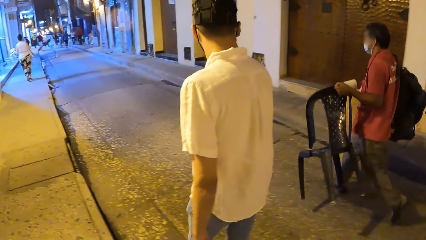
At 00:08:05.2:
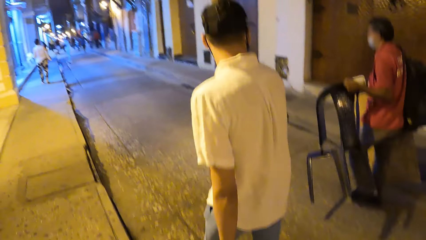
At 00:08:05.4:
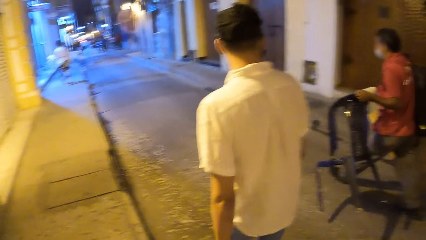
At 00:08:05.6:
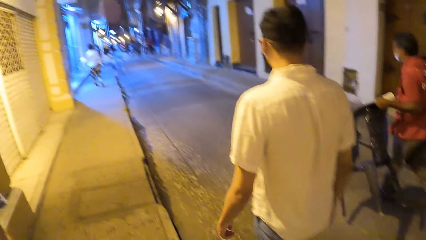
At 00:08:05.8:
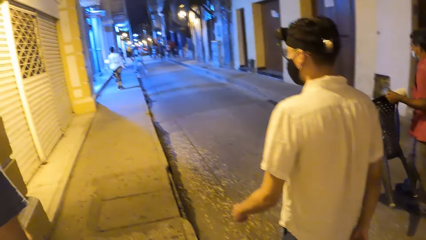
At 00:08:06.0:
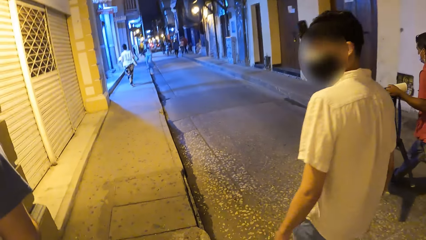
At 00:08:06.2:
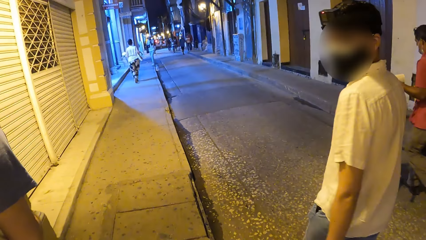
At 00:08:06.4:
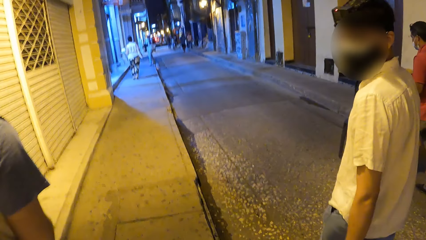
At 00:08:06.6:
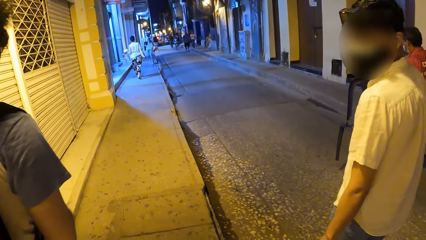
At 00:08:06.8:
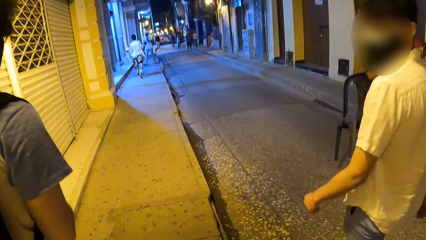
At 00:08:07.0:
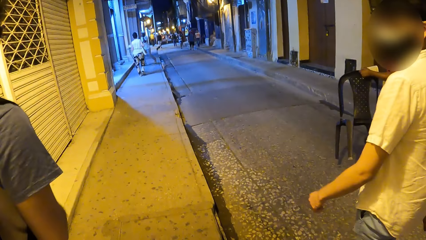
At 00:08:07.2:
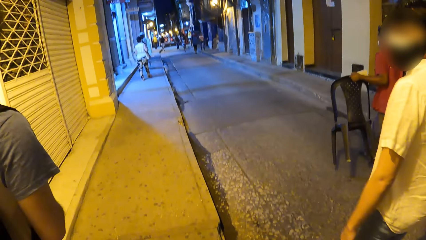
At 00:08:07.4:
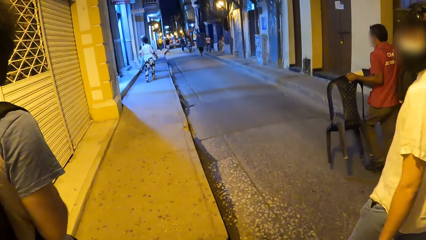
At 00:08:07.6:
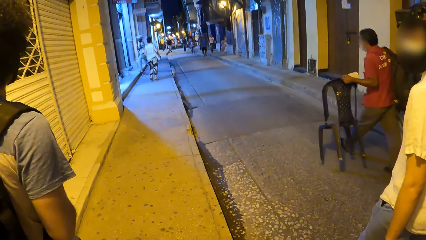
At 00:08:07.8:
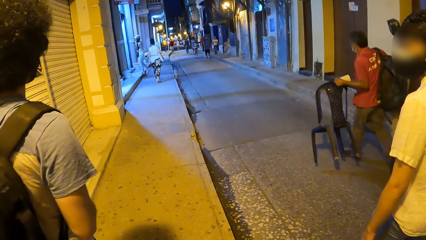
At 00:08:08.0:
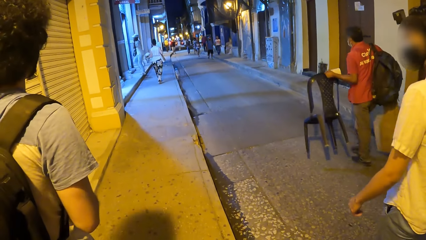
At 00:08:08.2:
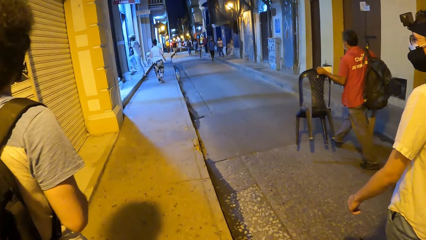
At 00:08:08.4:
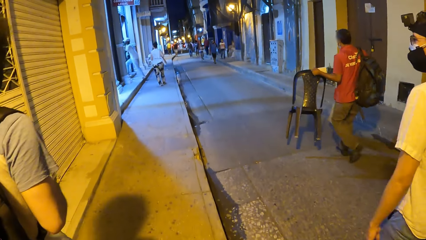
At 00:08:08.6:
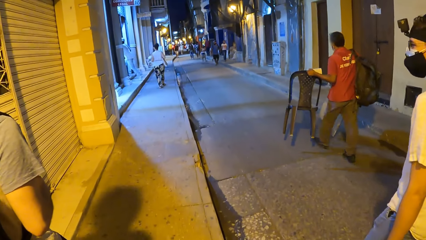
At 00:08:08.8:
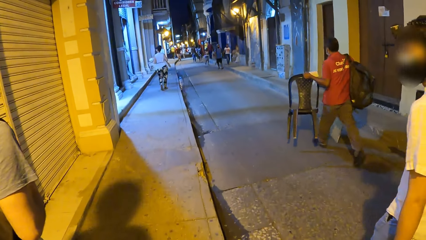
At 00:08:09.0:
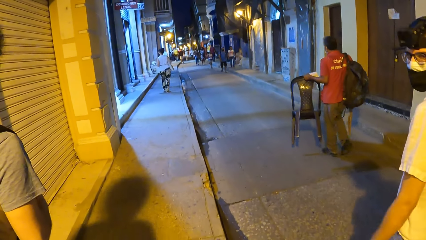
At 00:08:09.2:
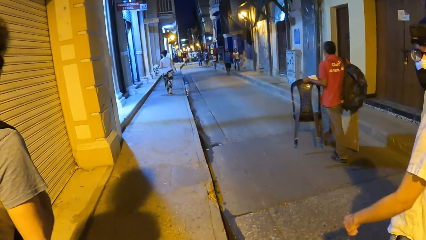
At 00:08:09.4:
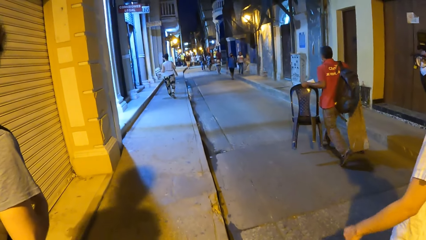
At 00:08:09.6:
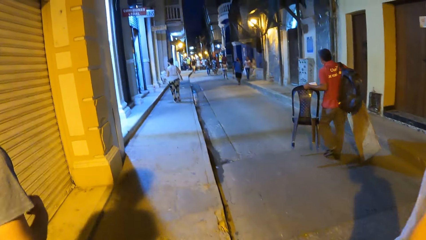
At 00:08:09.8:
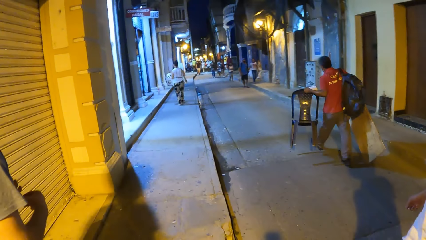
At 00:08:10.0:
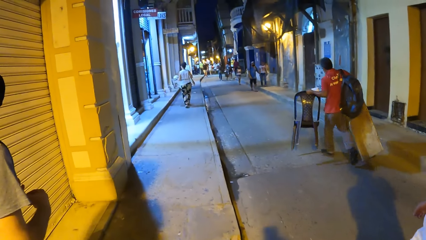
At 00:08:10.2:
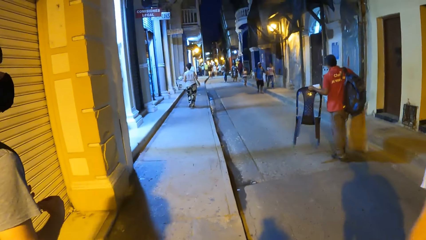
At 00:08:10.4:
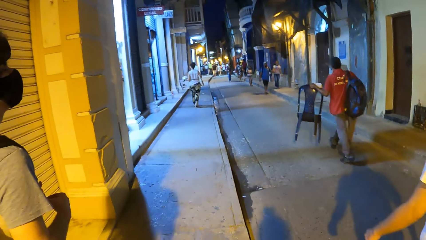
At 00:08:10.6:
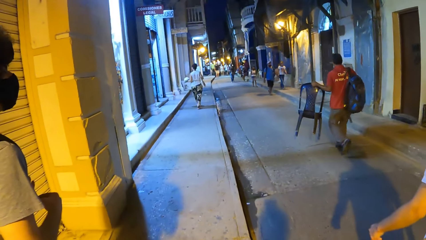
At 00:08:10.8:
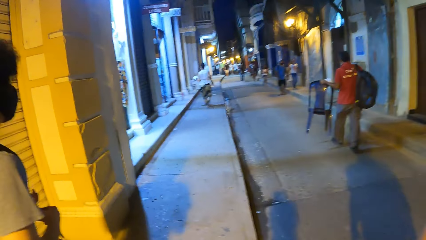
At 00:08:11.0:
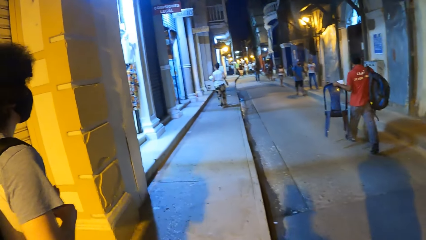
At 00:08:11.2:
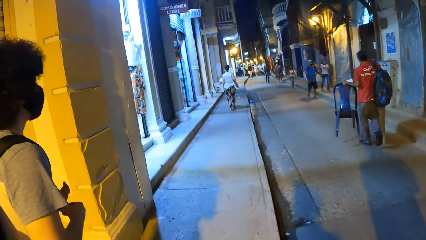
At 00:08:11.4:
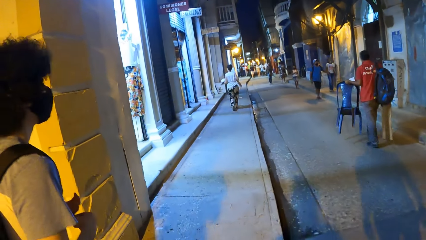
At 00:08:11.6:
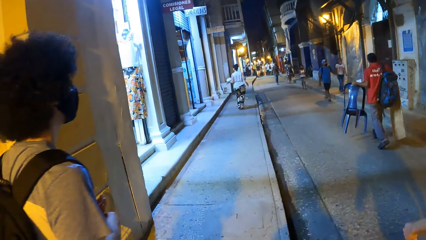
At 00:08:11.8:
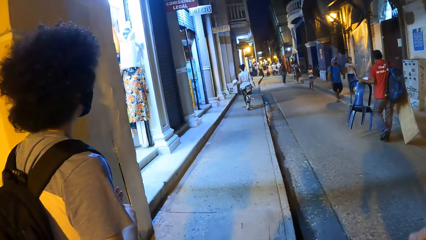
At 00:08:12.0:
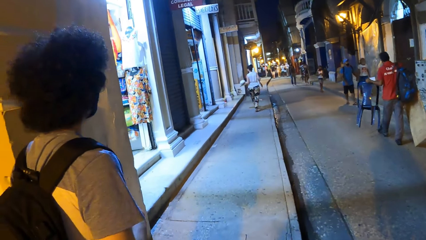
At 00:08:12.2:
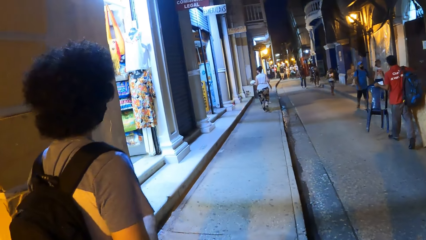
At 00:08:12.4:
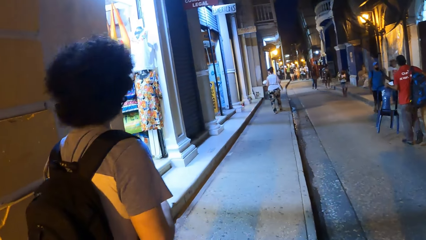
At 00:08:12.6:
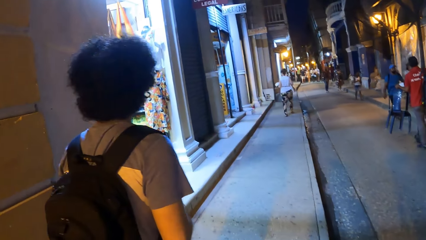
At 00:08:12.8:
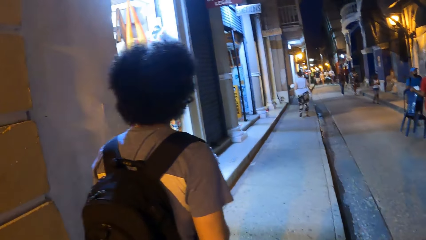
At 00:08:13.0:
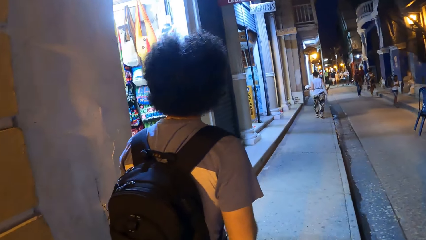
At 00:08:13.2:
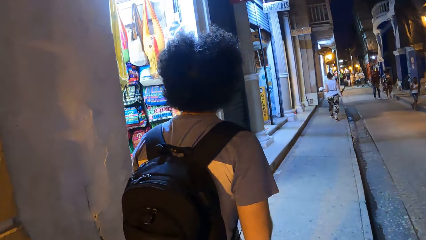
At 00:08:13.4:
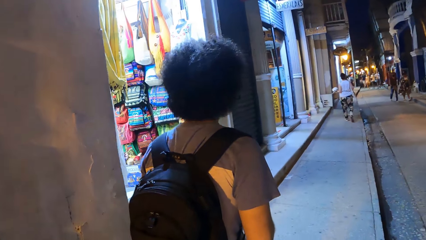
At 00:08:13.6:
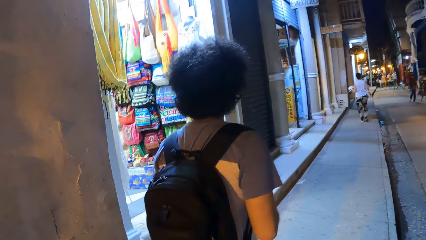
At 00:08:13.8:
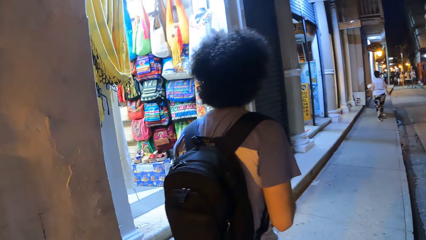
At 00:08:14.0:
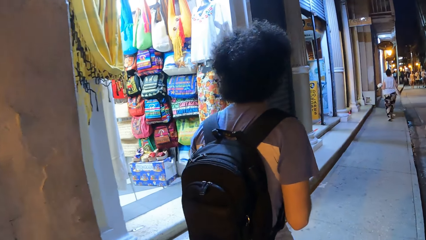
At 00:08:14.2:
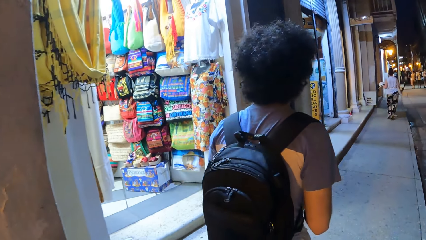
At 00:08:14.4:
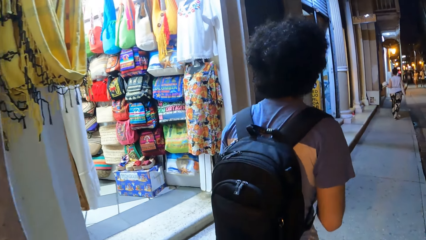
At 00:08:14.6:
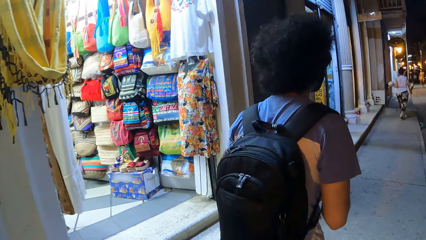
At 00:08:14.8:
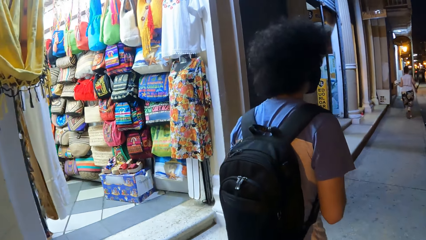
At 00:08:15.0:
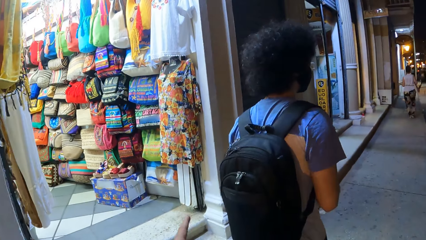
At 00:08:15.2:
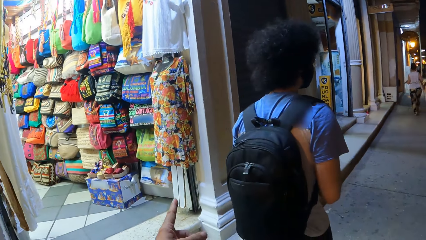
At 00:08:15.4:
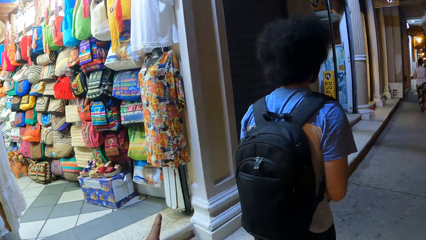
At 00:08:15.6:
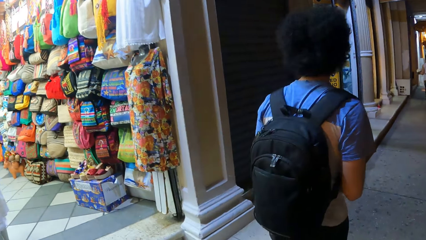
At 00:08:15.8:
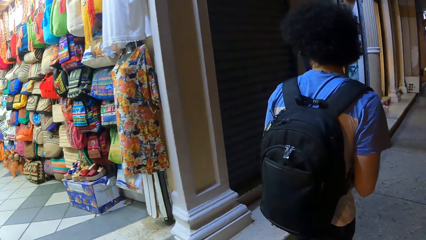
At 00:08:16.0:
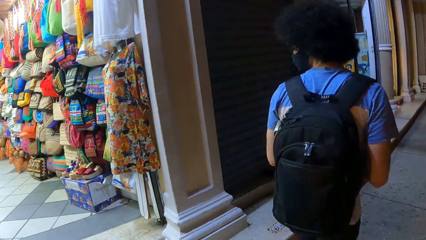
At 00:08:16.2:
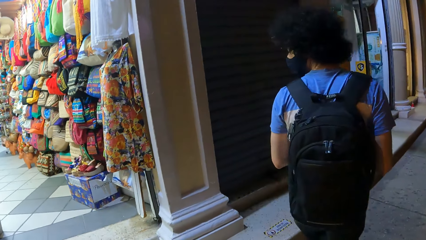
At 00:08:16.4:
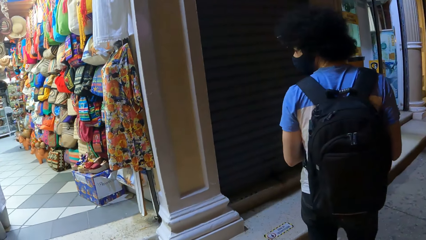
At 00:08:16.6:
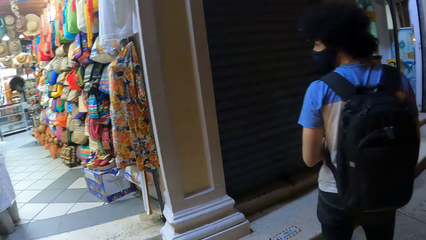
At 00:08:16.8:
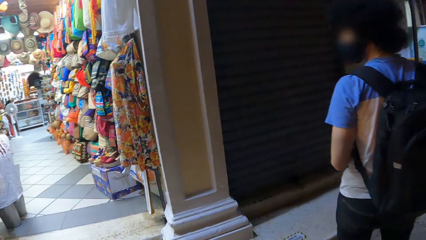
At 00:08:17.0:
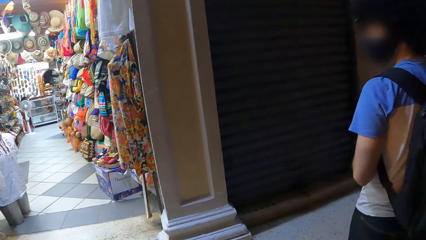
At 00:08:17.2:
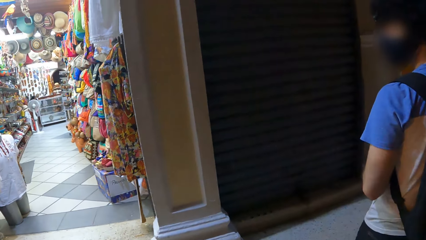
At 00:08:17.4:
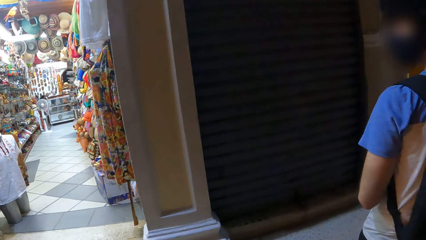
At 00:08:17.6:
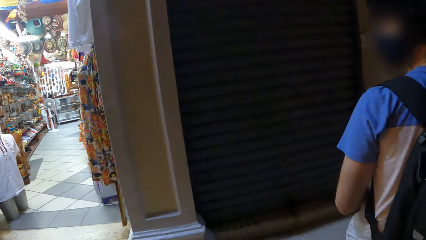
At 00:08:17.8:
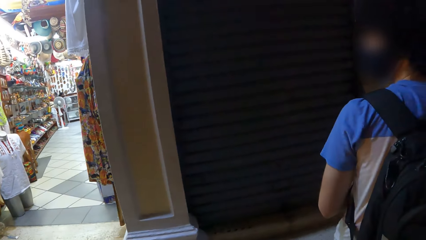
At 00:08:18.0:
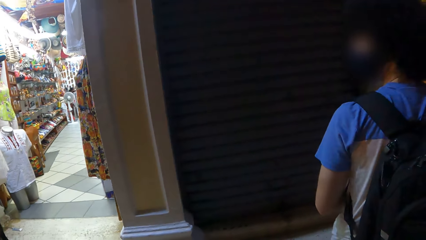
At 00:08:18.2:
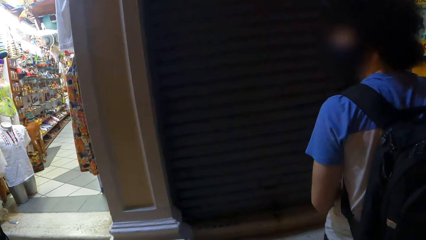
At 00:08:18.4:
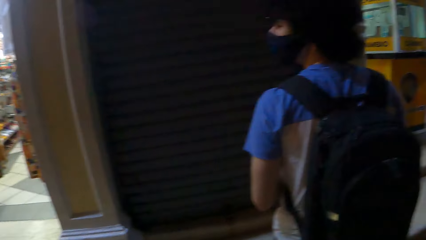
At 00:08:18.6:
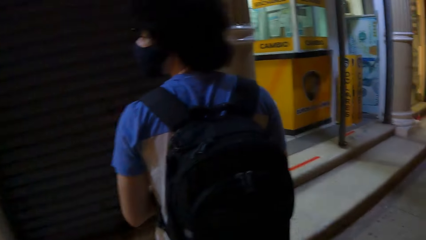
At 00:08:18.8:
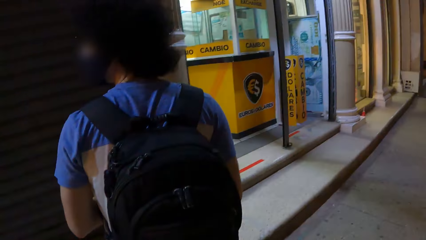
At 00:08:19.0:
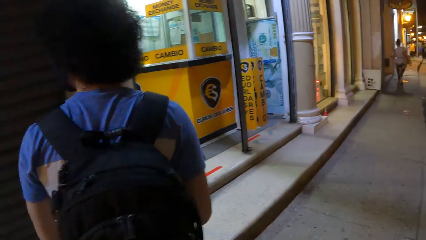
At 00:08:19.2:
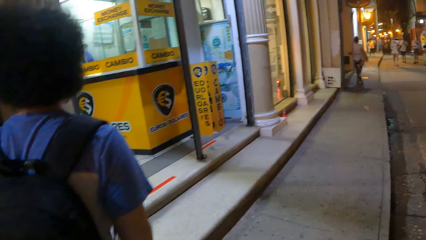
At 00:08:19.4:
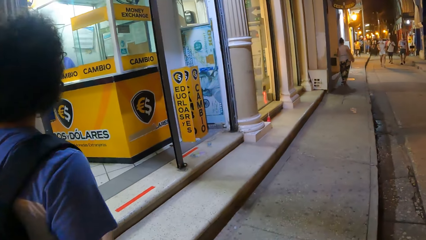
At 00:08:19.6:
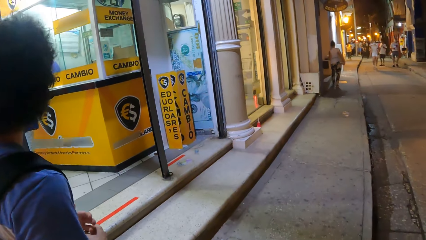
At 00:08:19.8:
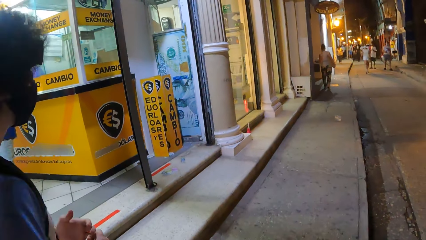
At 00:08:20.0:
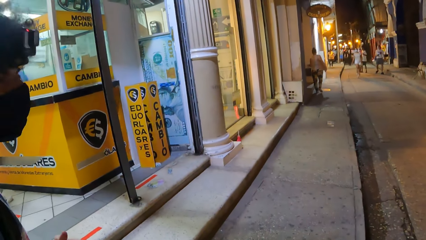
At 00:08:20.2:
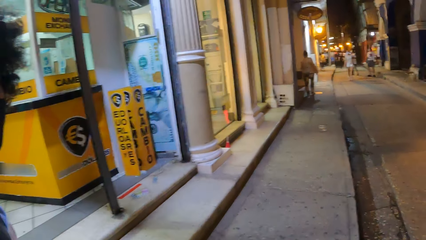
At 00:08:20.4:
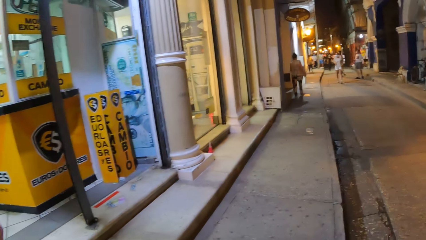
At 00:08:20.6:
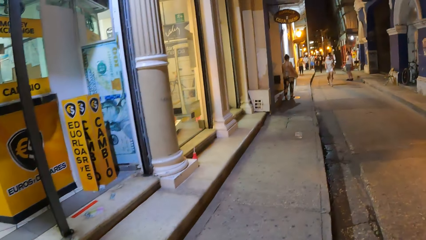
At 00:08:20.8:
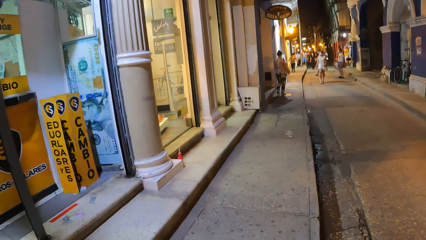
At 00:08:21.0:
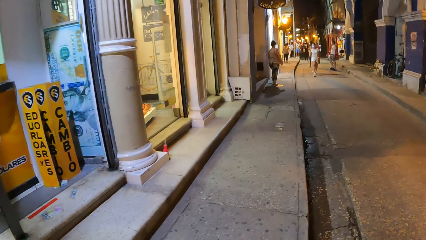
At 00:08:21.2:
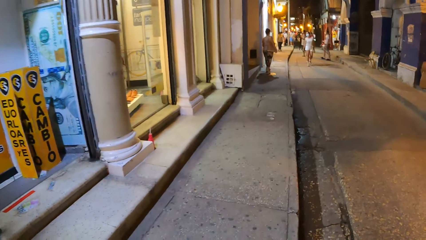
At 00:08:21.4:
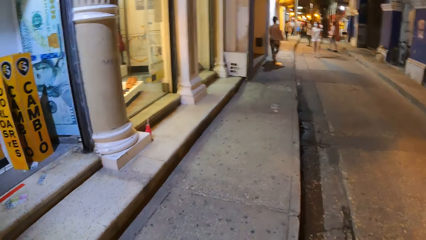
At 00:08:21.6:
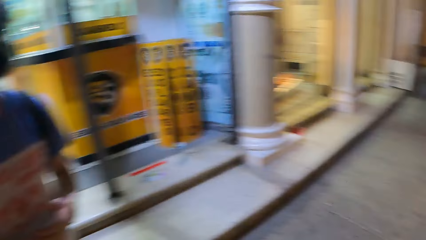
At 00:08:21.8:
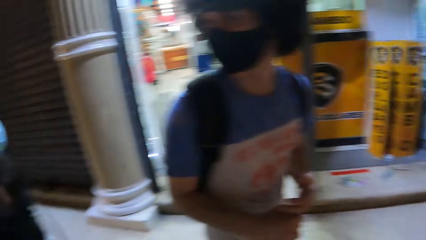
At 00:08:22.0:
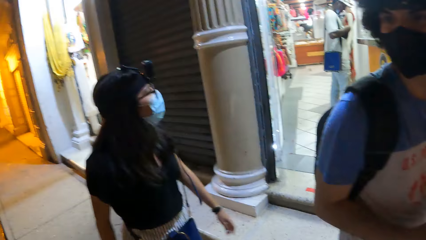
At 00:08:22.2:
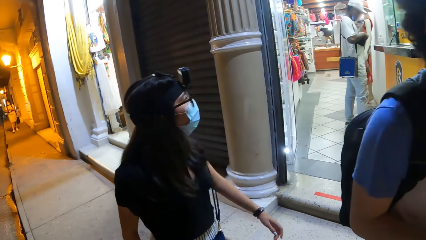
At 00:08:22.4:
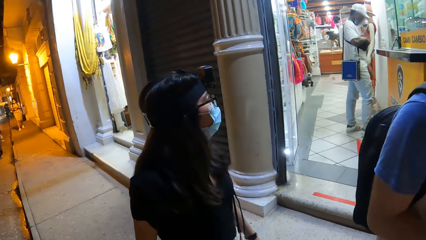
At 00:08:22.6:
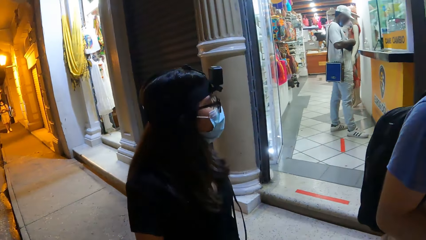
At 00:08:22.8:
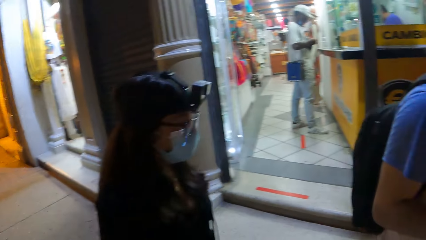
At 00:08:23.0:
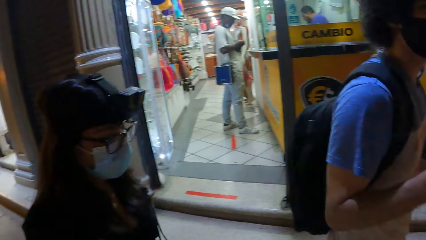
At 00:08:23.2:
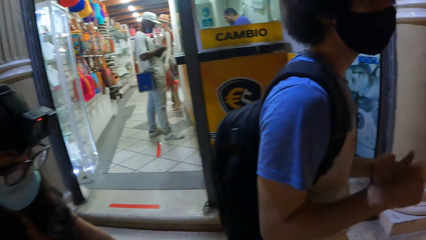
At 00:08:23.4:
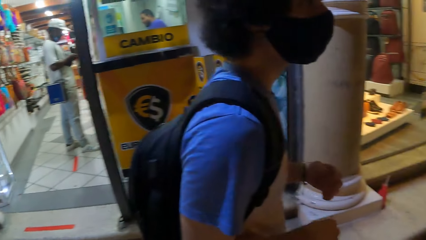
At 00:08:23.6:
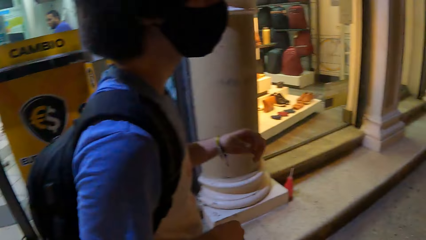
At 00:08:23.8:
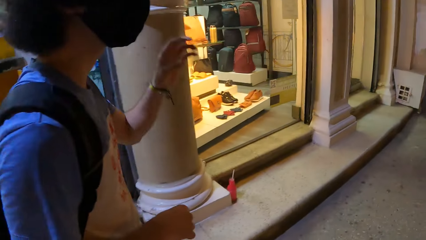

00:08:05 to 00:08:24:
Another man carries a seat on the road. The camera wearer makes gestures by hand. They look inside a shop. The first man looks inside the shop. The camera wearer walks on the pavement. They look around the shops.
